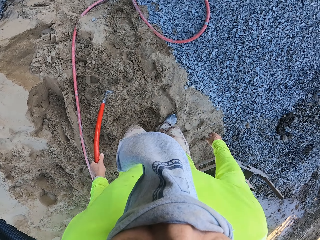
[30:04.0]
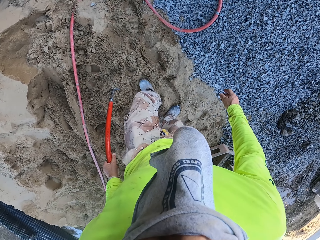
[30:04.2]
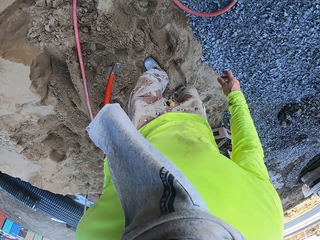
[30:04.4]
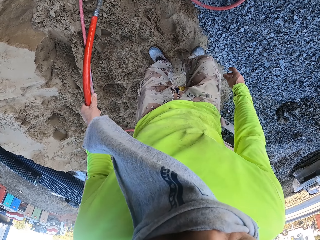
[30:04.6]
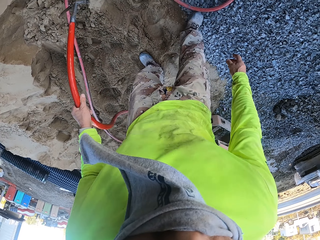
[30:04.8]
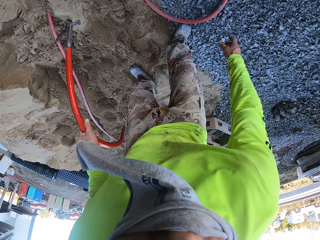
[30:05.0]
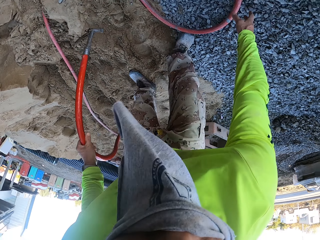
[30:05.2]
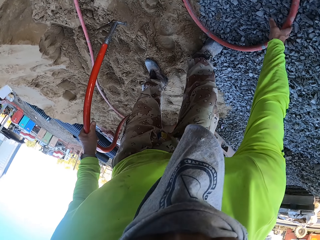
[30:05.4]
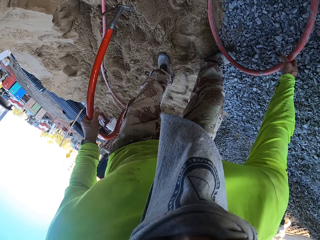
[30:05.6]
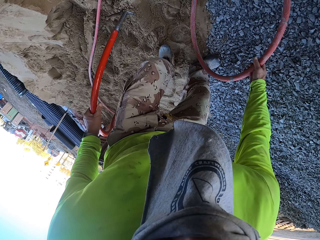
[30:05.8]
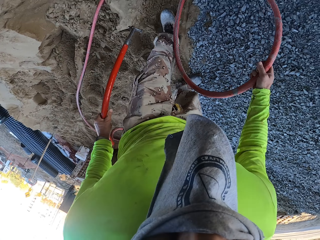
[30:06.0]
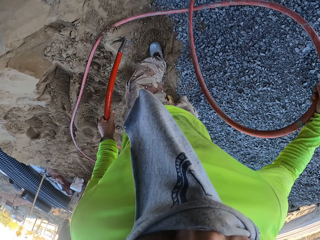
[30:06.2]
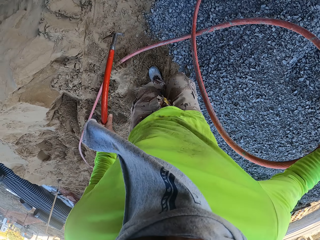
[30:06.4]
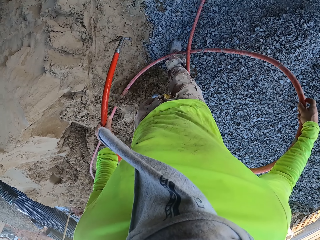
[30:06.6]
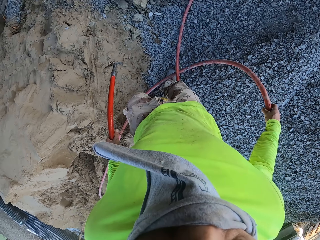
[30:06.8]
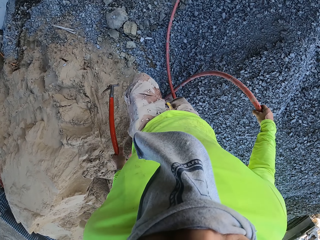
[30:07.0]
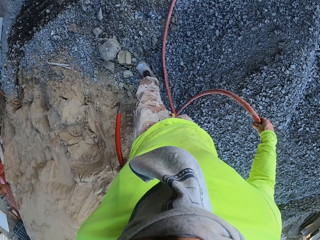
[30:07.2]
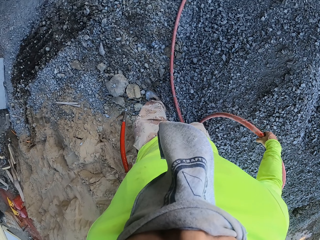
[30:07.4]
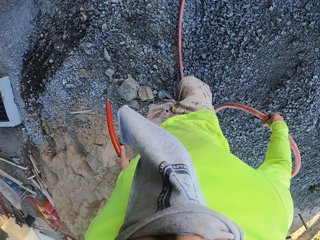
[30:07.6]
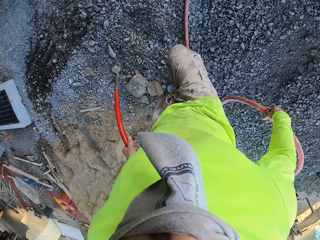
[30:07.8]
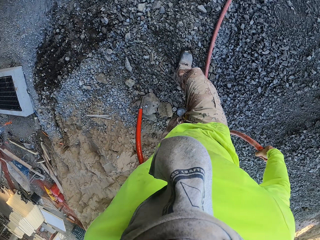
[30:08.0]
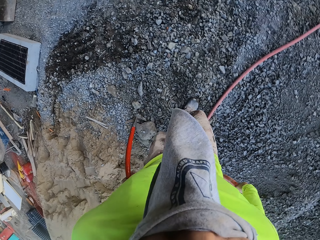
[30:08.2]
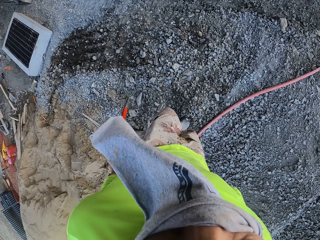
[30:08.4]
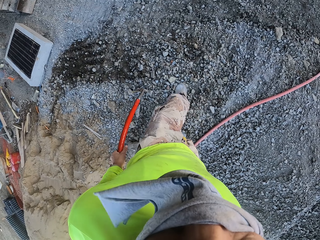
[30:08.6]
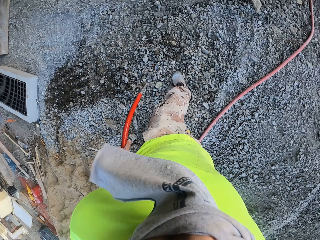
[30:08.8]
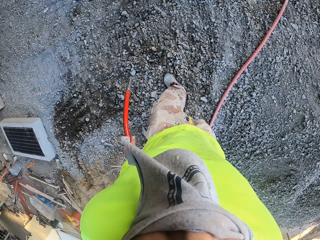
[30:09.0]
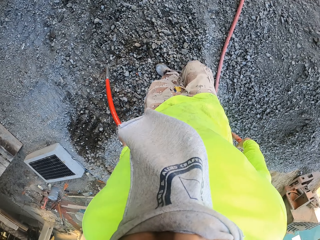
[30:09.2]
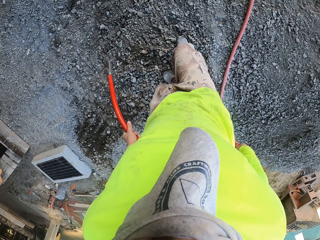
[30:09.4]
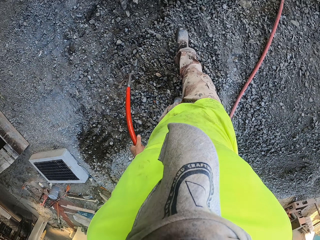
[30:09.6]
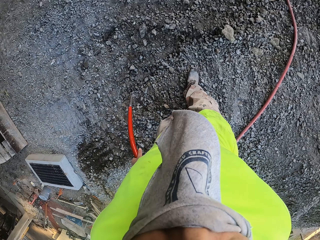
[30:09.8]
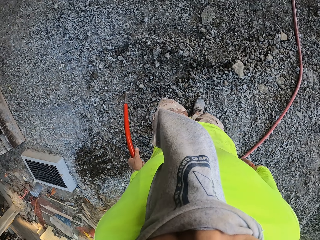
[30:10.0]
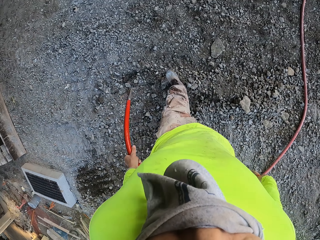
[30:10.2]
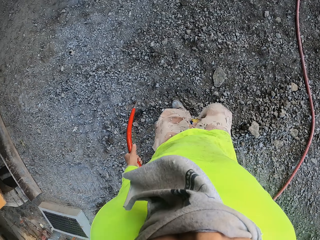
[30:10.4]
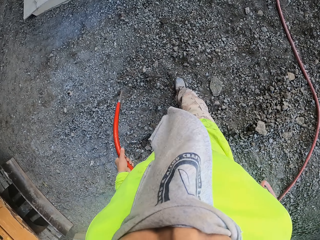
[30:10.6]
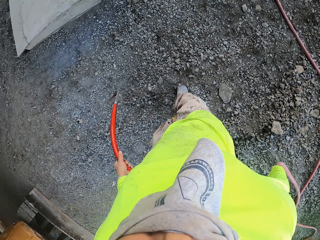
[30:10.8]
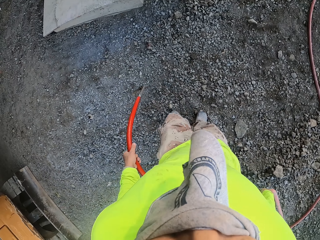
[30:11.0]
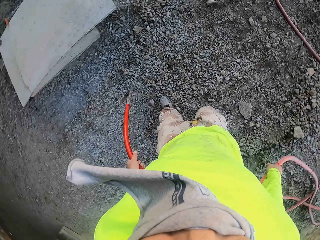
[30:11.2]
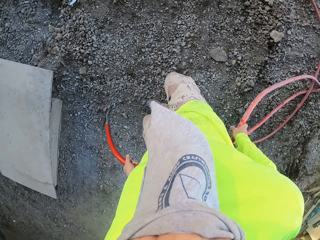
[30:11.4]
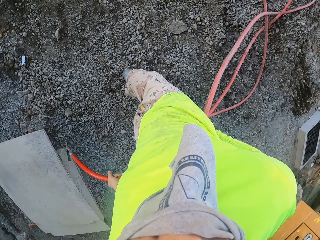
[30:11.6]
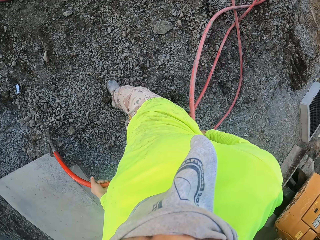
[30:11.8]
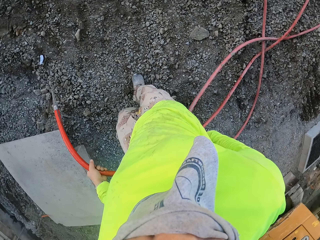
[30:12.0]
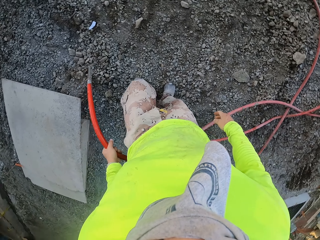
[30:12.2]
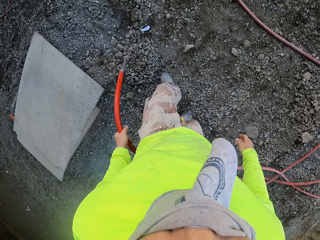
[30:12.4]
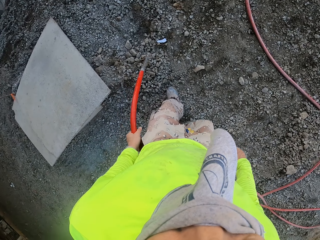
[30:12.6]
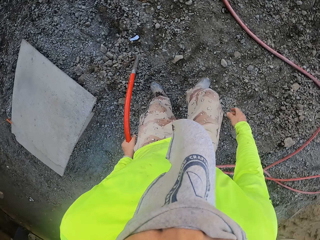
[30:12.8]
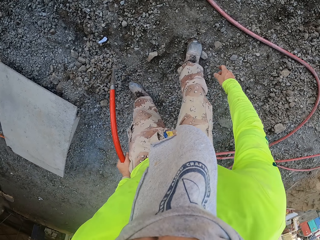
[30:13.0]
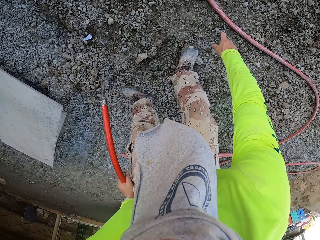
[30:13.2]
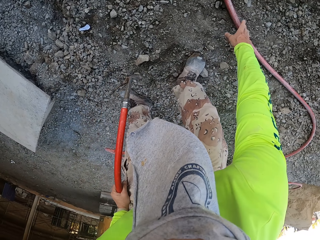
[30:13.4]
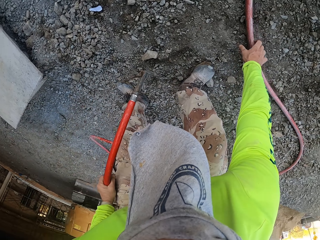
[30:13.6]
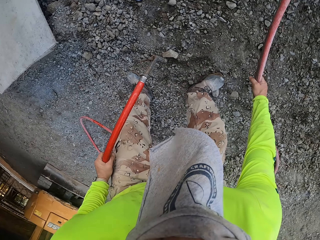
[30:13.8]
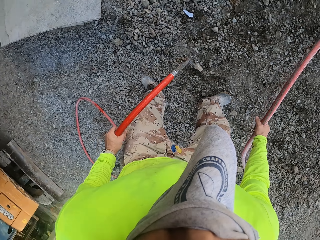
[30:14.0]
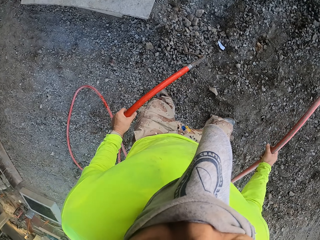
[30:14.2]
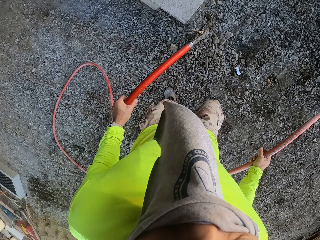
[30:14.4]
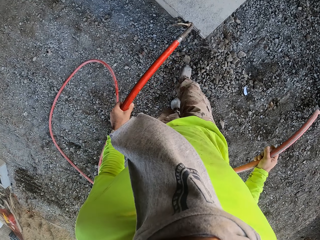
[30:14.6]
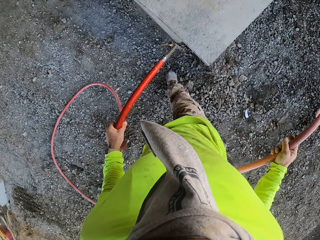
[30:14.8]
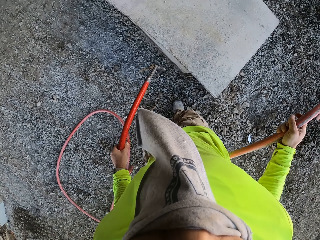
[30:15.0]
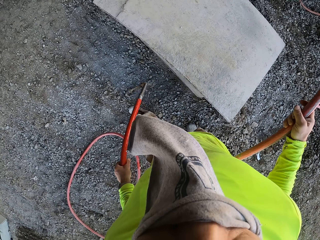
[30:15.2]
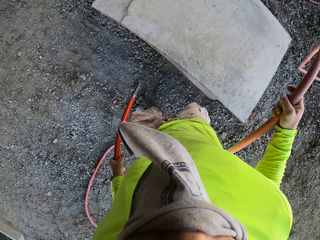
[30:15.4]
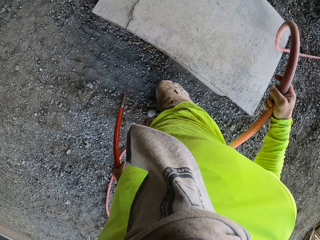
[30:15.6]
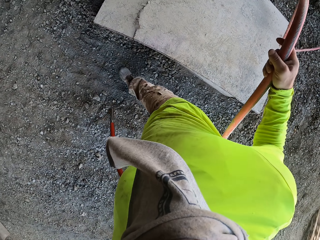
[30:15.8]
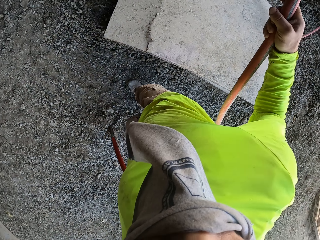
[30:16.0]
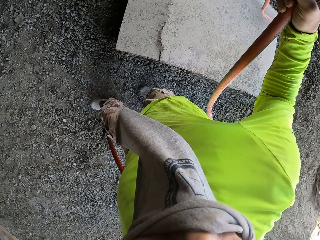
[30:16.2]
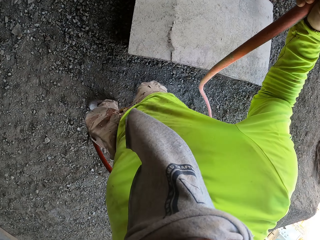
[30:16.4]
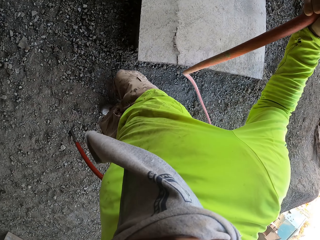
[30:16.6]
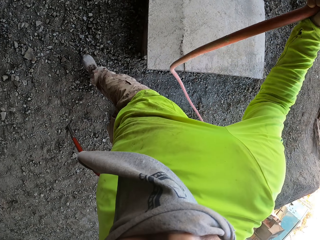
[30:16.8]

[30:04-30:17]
The camera wearer takes the pipe on the ground.

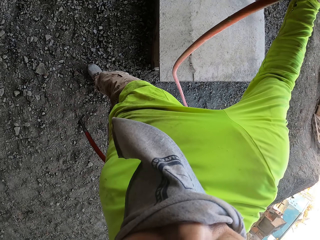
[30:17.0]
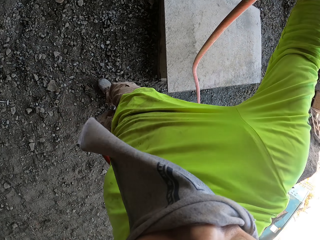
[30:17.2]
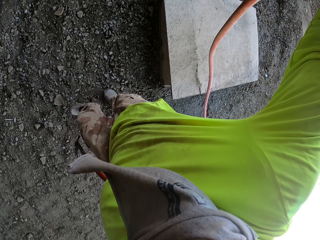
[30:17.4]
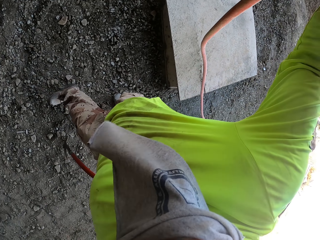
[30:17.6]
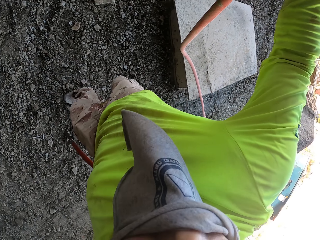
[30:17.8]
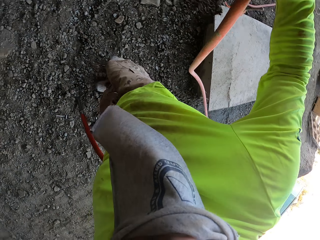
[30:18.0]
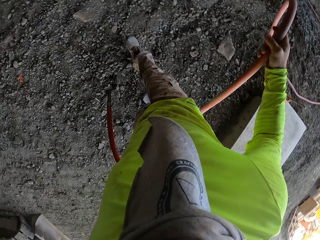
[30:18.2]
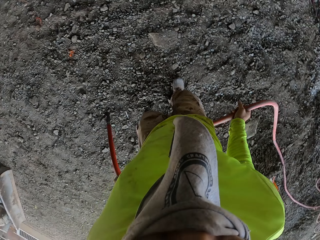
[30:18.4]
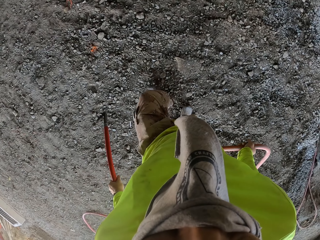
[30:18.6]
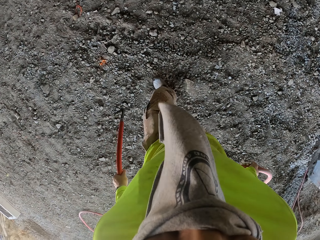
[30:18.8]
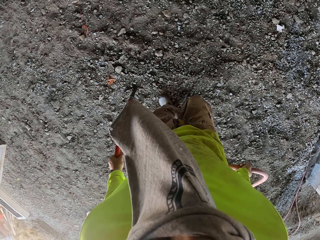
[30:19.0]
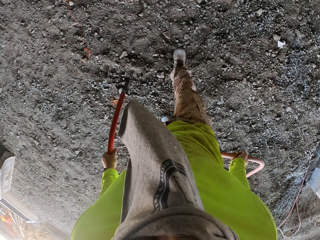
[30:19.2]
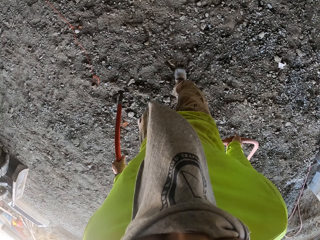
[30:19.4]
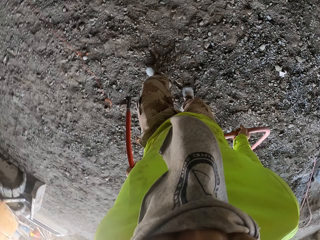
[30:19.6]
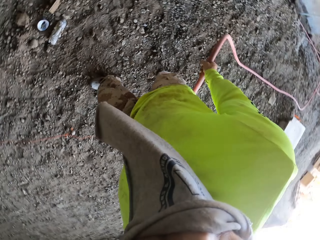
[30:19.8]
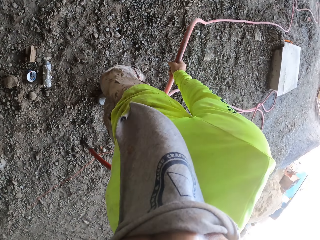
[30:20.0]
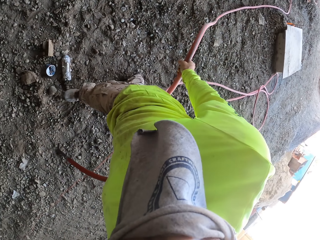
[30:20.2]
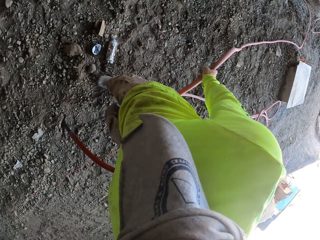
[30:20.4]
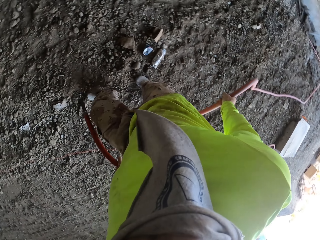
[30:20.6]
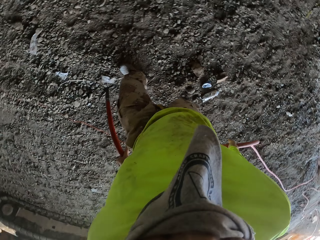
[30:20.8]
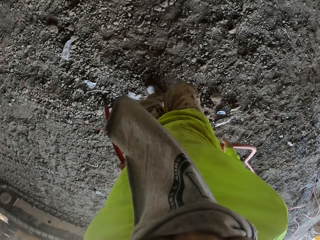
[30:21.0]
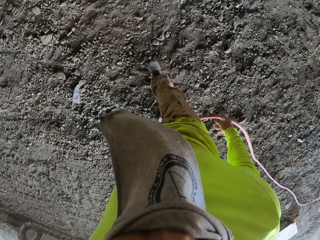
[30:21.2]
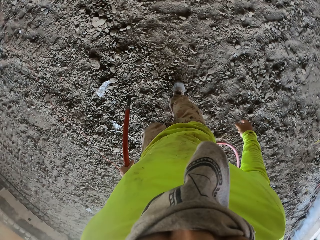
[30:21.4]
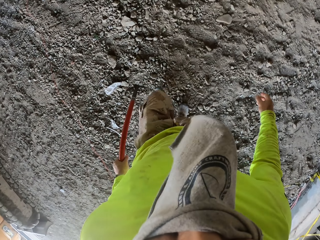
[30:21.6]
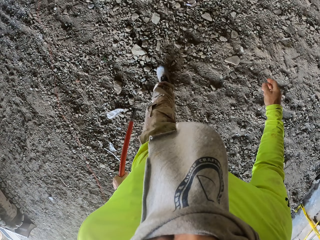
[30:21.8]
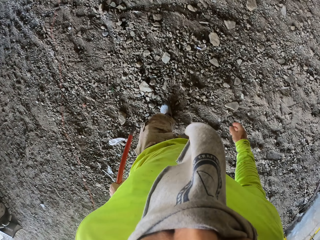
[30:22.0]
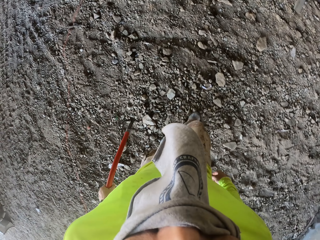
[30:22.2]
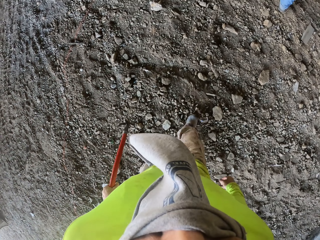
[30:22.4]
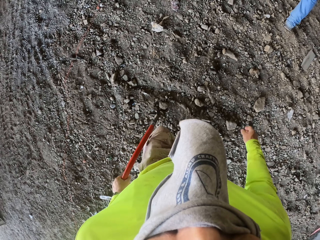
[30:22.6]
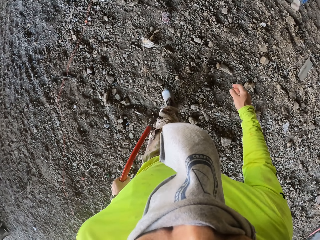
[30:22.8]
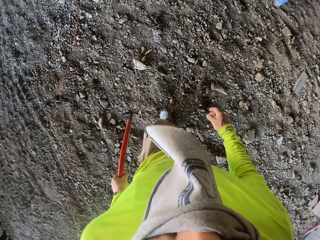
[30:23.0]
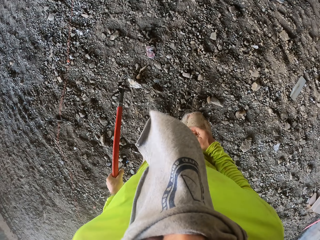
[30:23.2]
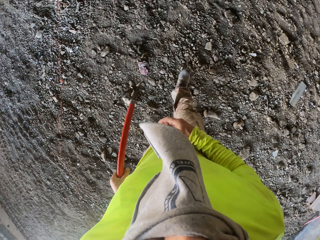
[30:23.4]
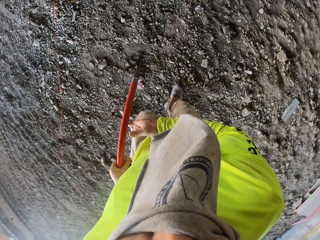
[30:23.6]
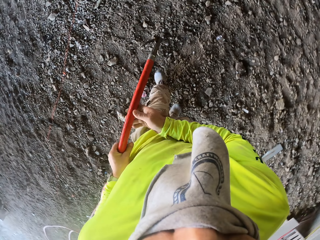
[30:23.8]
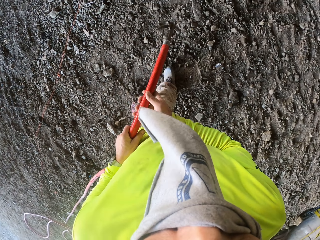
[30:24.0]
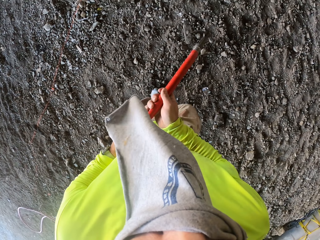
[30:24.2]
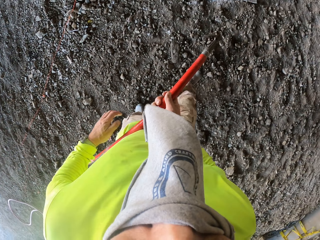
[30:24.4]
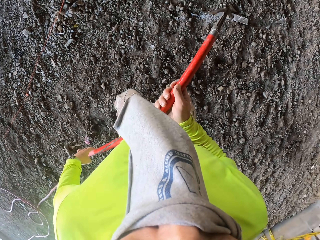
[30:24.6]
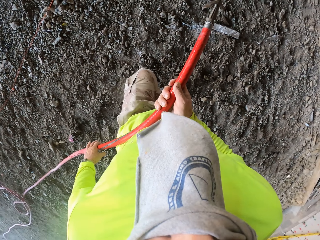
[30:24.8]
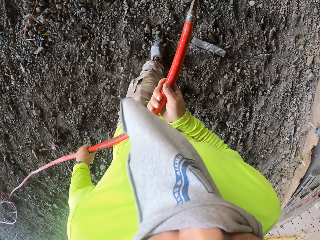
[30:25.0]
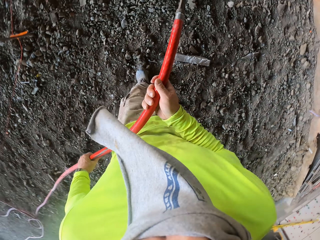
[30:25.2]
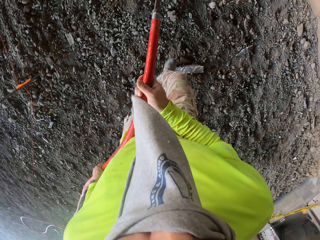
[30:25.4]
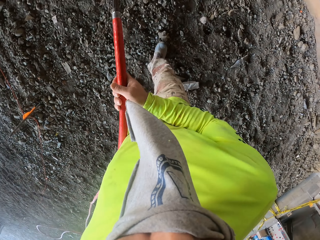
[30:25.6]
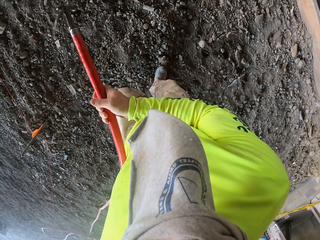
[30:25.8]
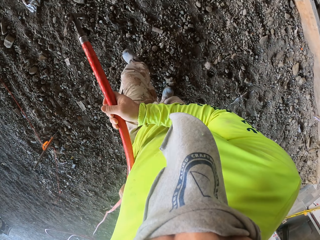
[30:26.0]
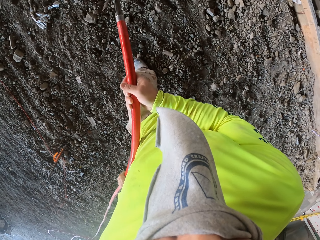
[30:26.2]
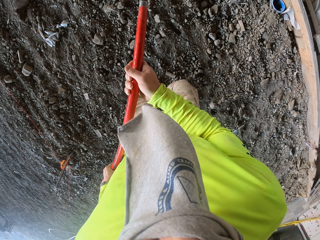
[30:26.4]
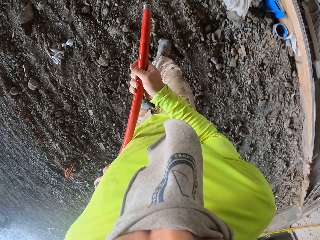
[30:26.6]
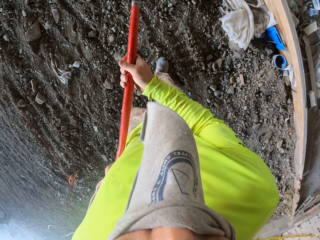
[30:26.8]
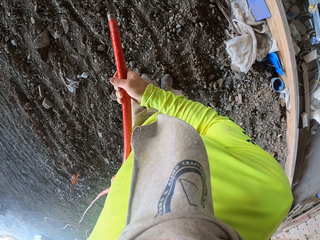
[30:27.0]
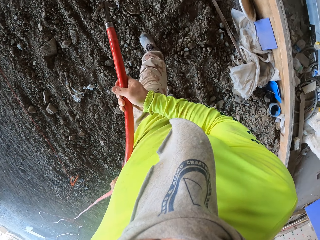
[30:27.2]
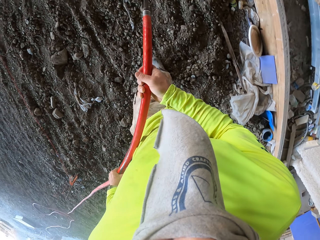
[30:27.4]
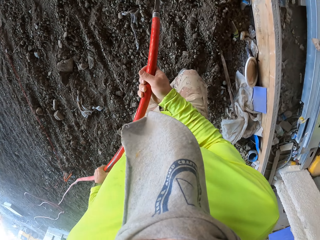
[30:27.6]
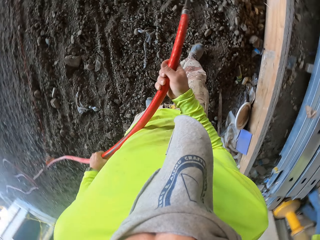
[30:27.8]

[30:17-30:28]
The camera wearer walks around the construction site.
